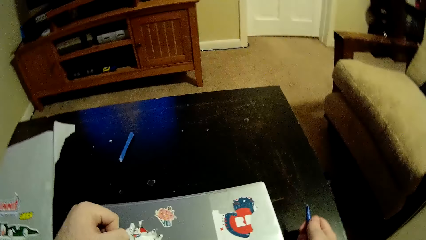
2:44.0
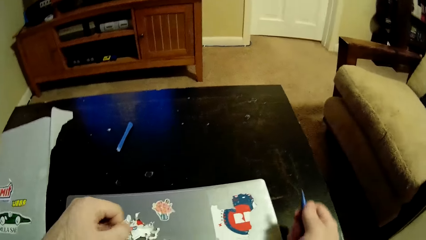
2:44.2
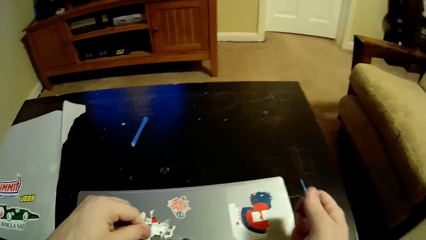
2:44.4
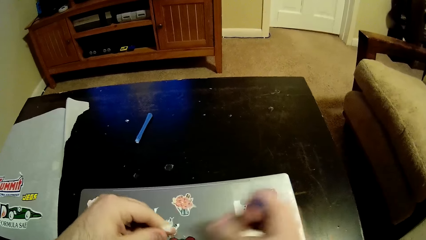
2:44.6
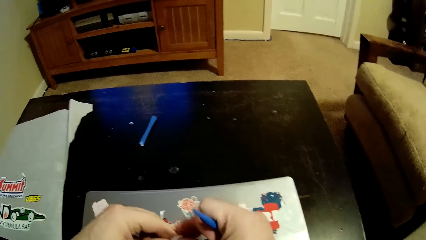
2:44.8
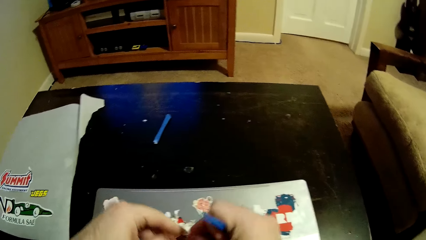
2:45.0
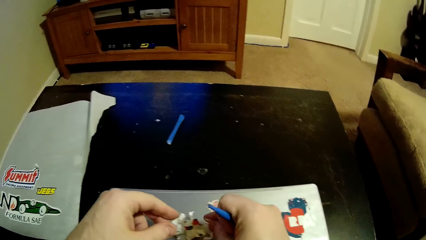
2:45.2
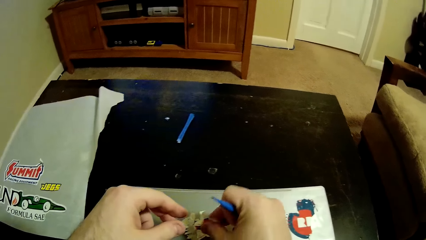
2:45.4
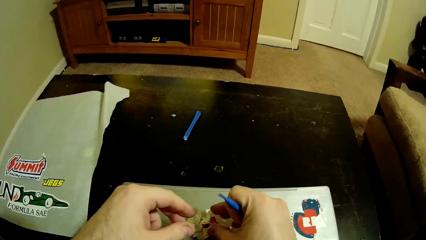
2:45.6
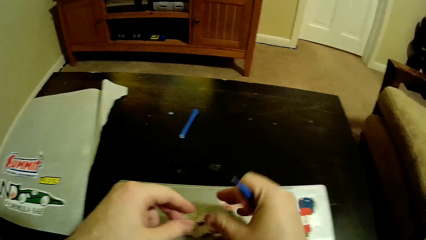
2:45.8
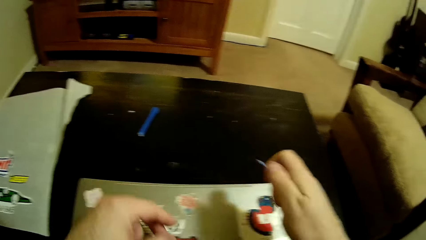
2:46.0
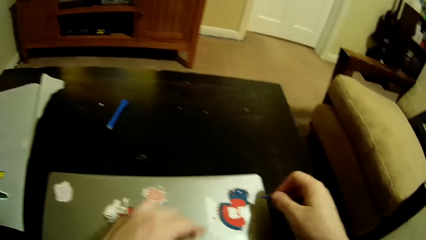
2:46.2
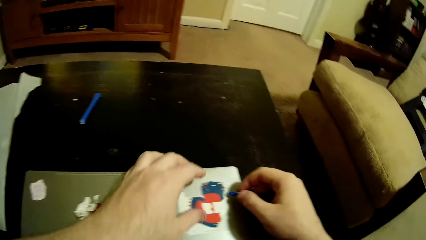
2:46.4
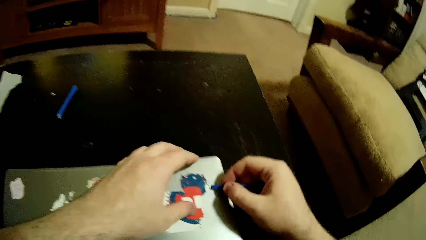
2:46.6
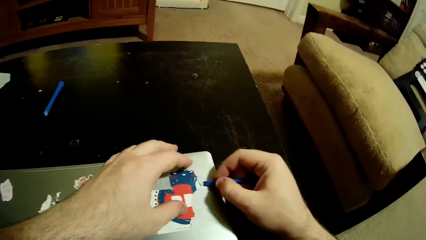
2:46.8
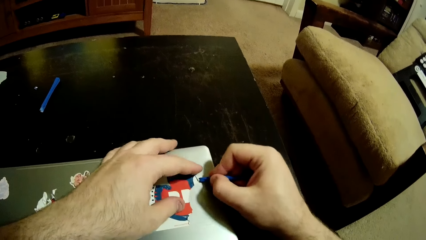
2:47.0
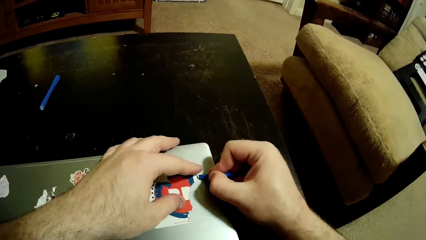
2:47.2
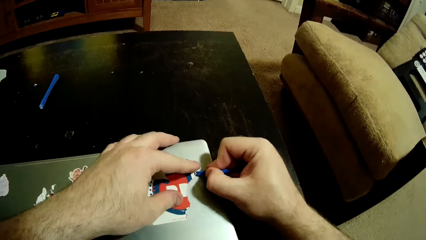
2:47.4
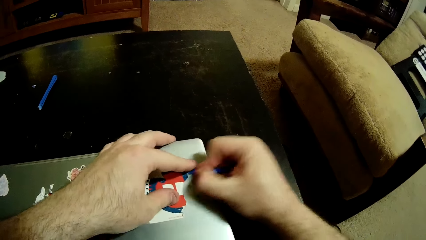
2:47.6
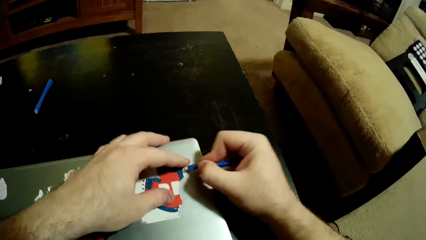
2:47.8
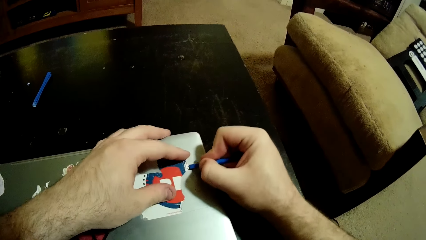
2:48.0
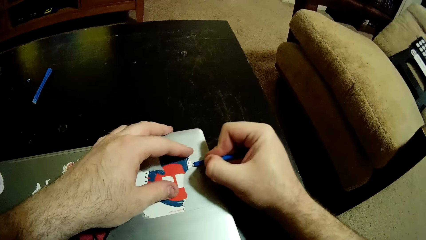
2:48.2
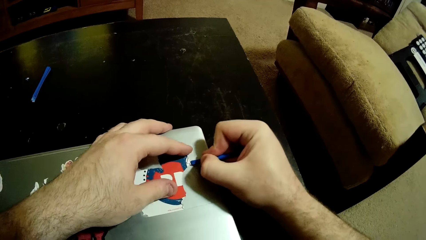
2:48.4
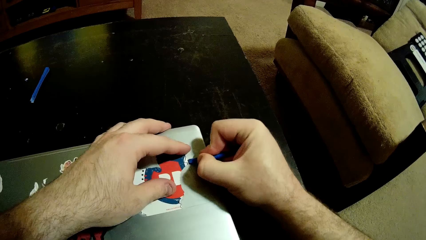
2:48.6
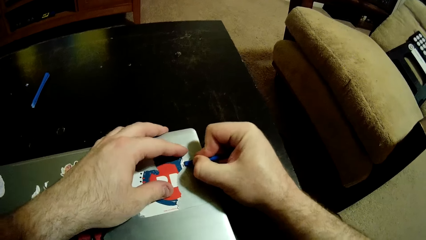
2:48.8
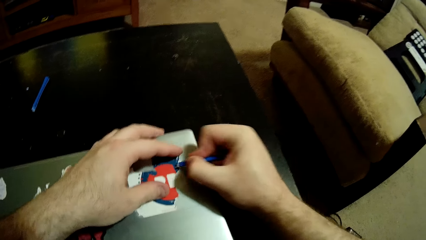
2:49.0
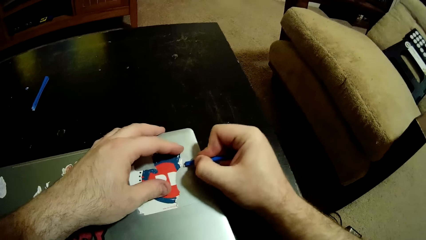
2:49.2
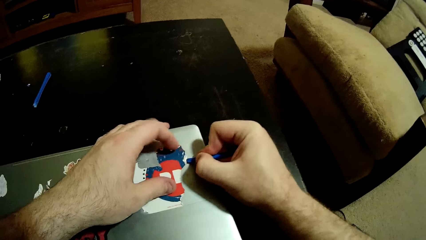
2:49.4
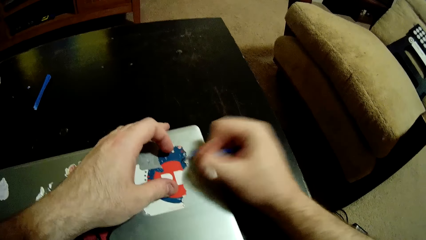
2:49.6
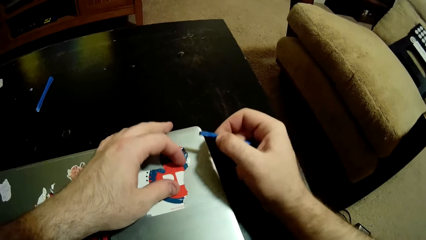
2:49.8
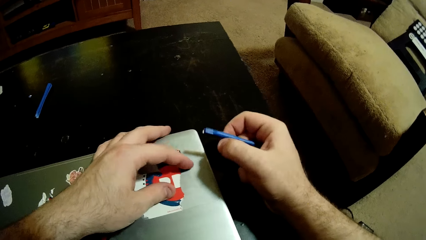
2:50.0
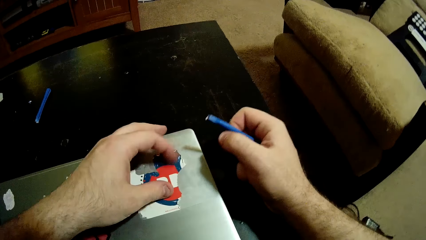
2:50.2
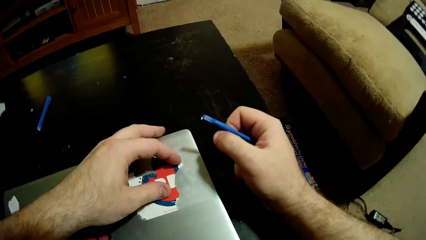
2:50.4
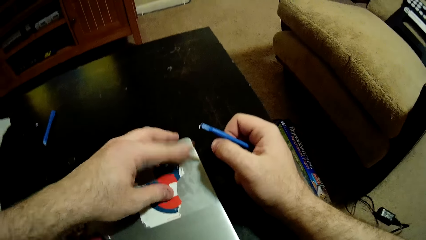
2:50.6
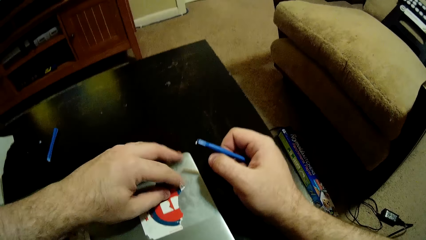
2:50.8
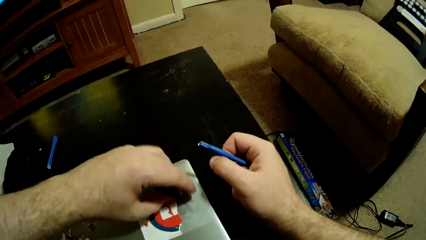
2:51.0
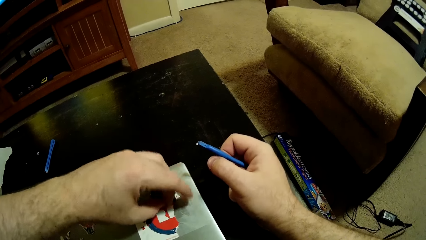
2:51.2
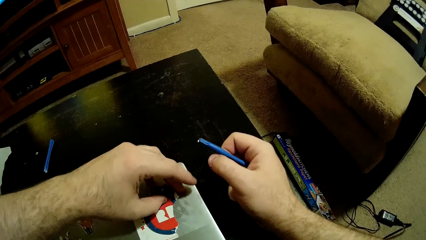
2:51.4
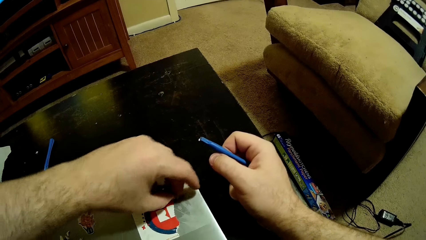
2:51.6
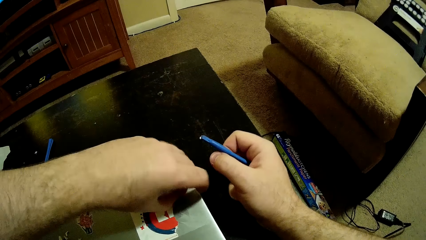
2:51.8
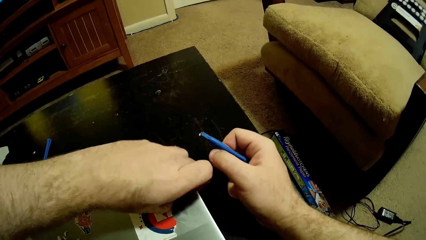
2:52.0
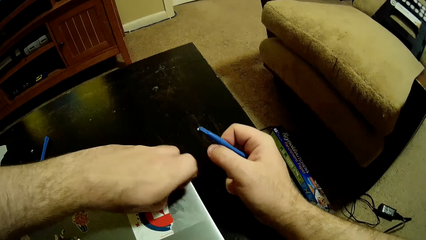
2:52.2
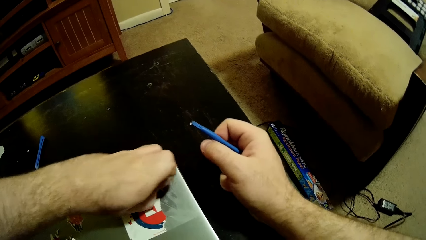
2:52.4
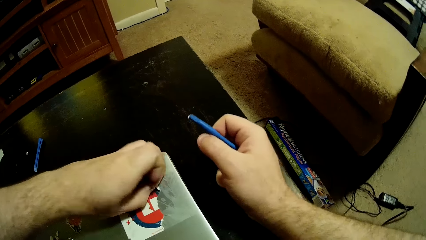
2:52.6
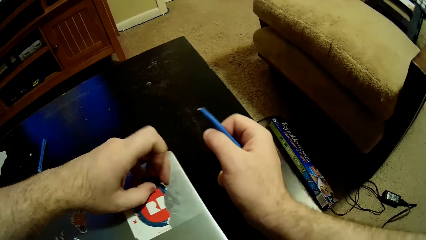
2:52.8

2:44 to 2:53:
The camera wearer puts the sticker down. They remove the sticker on the laptop.

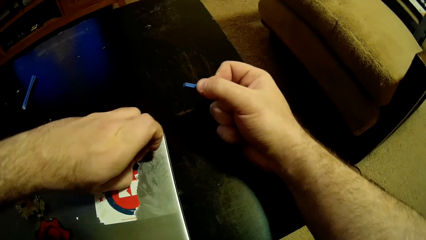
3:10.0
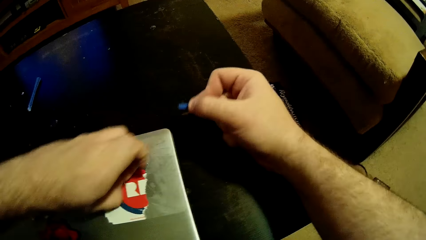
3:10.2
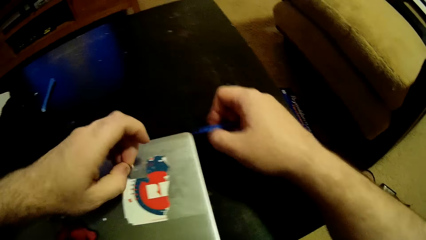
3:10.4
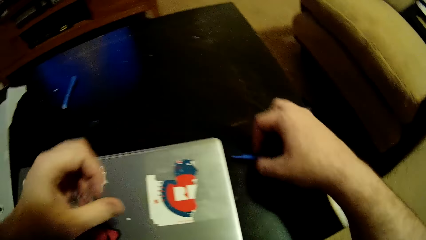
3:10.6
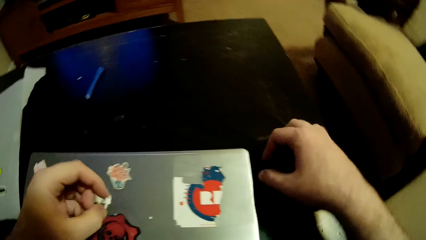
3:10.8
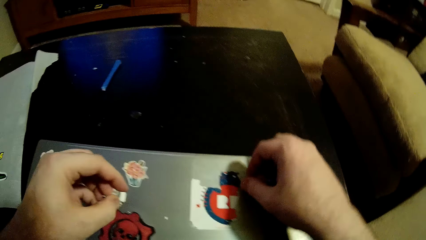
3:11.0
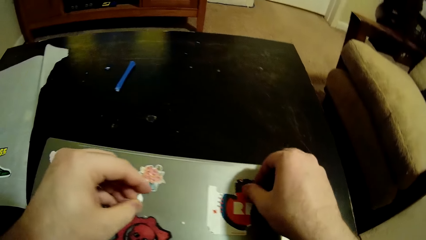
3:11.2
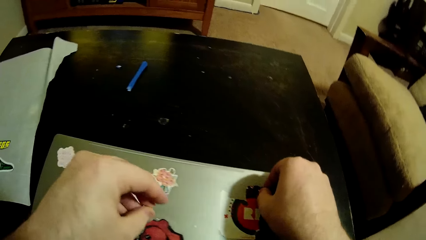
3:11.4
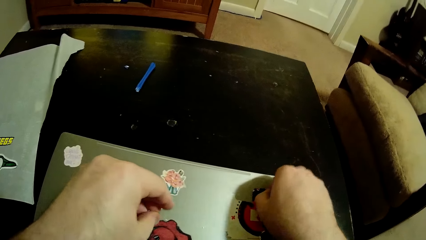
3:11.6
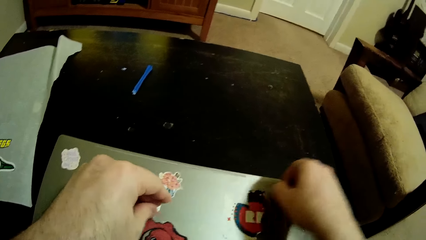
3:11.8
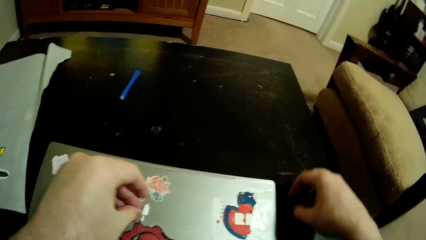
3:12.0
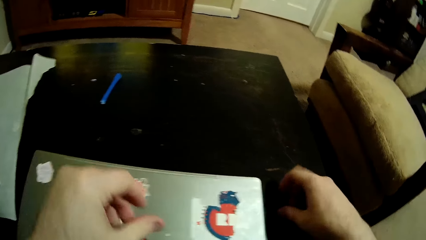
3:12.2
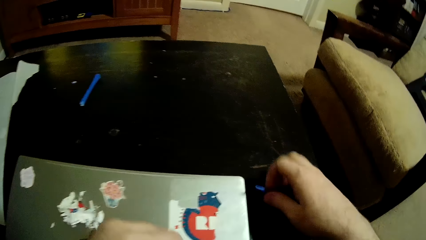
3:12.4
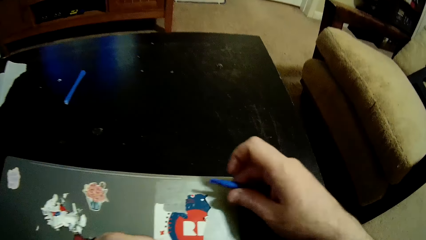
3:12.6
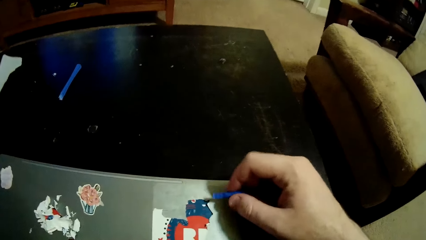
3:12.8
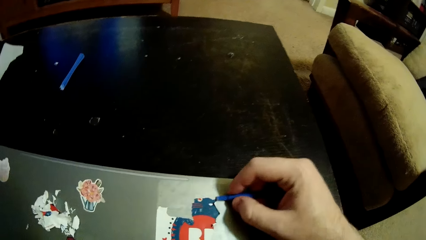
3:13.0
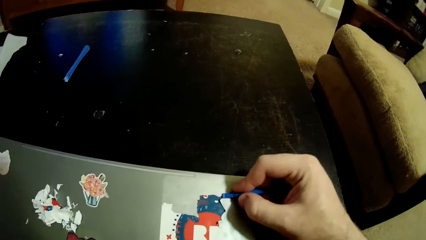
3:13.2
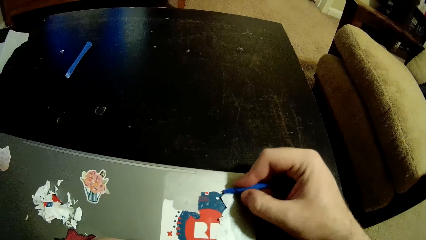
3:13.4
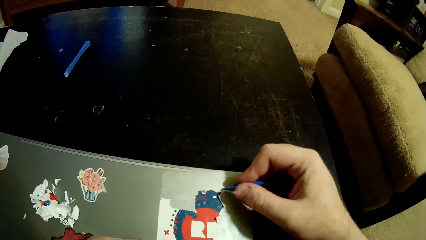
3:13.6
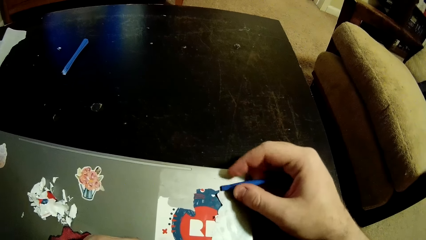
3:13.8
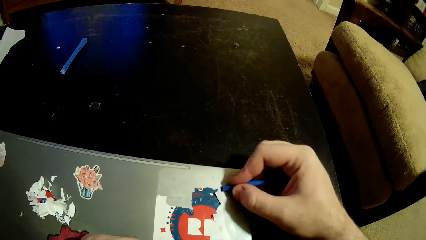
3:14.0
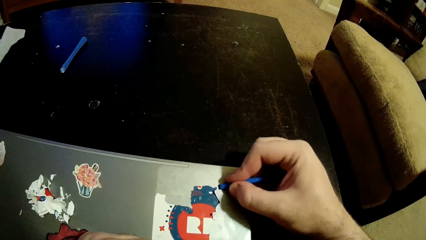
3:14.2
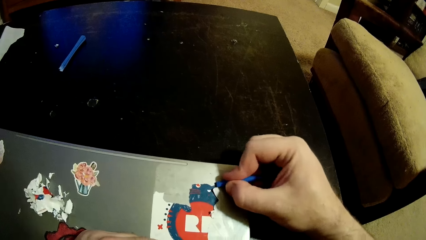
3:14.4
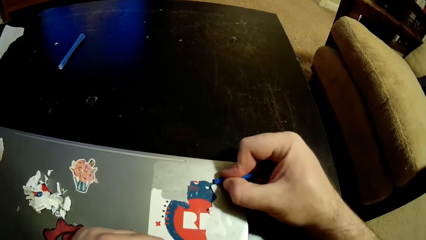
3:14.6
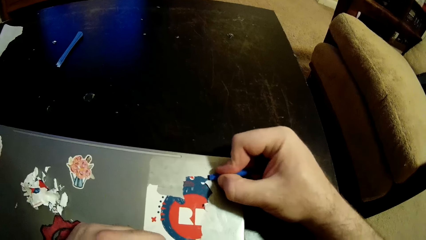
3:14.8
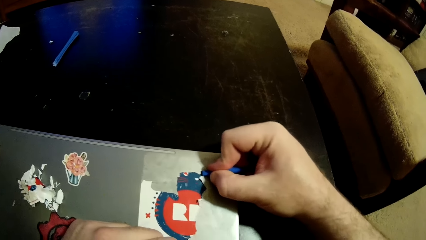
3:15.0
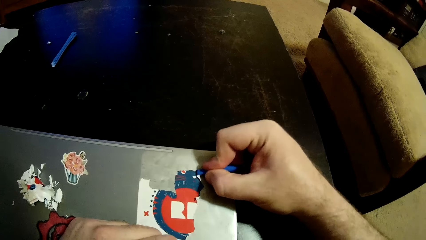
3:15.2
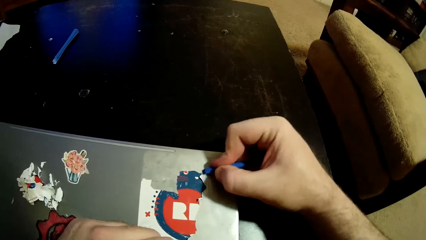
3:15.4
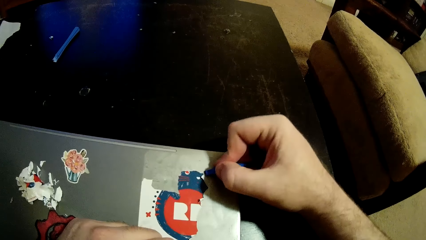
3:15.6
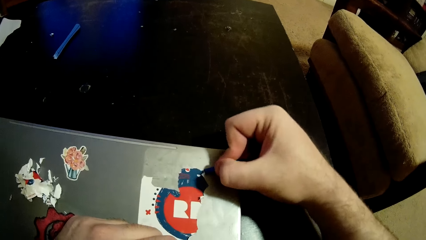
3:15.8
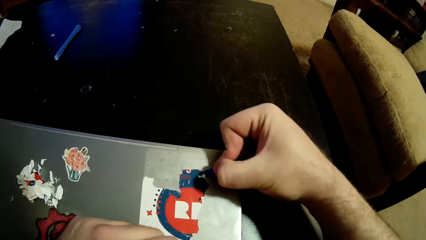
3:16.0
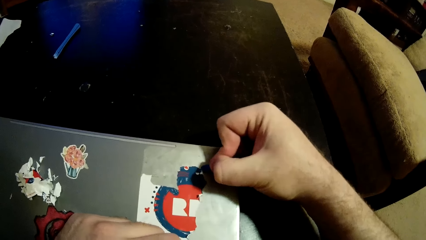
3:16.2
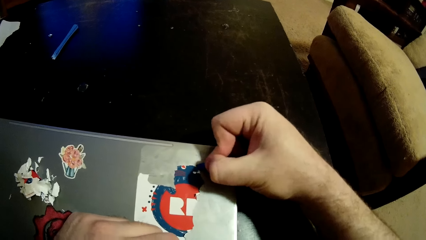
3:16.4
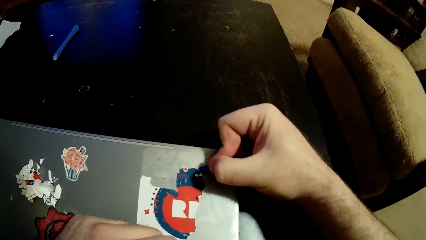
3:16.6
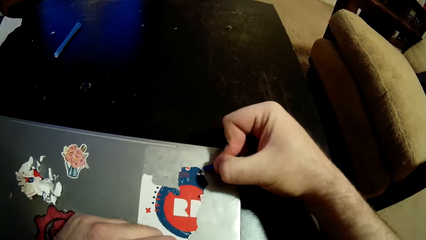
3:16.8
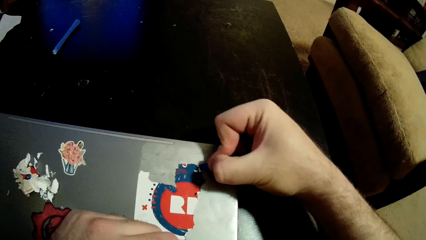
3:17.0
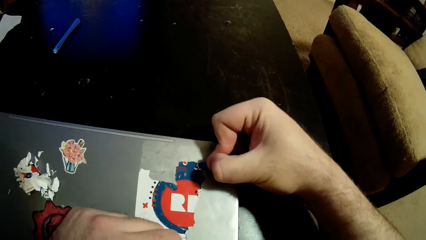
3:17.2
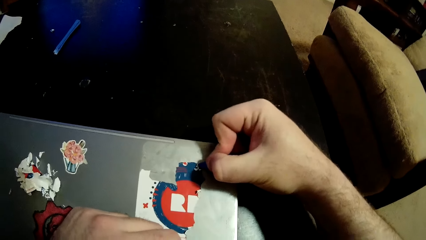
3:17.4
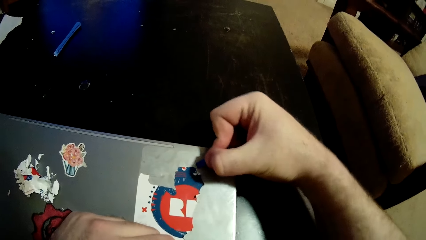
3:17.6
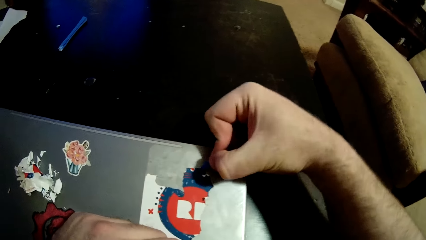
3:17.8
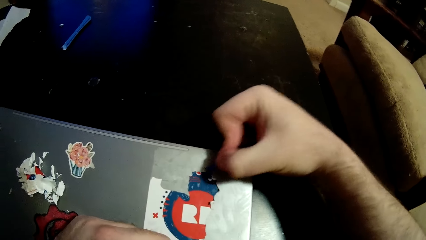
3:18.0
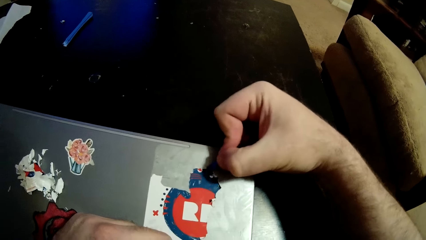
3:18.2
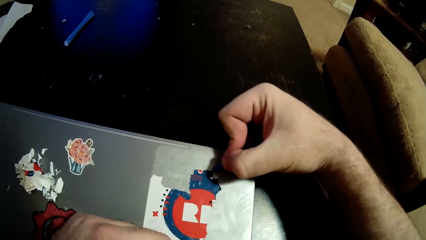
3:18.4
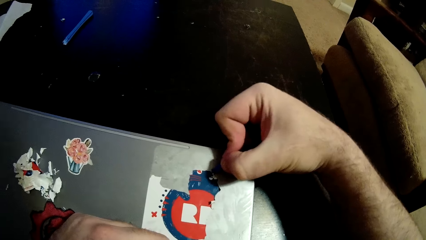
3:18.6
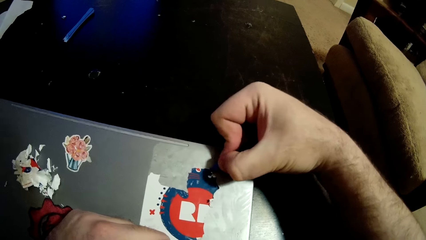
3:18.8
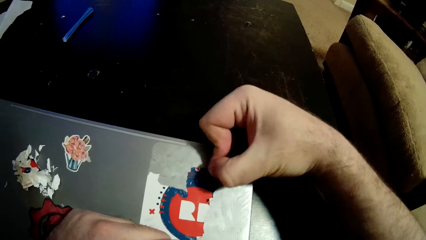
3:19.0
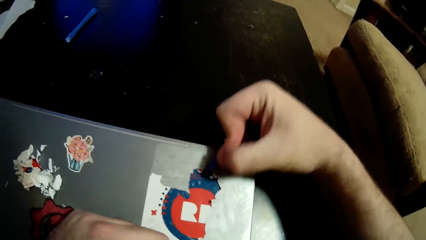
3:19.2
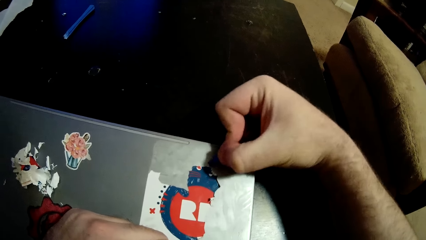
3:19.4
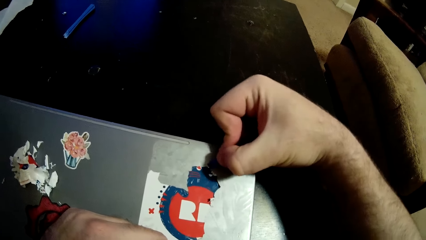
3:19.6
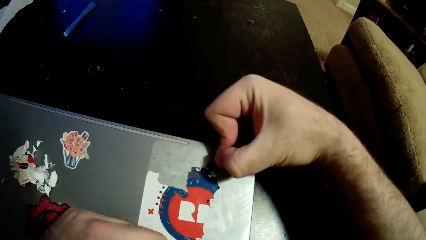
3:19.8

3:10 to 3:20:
The camera wearer removes the sticker with his hands.
